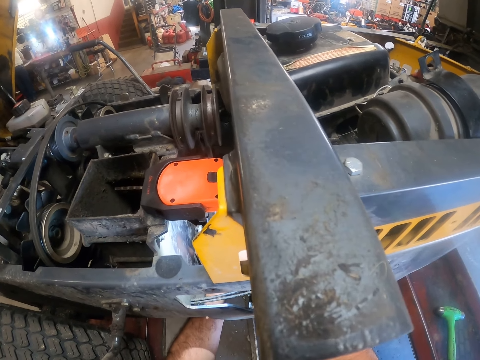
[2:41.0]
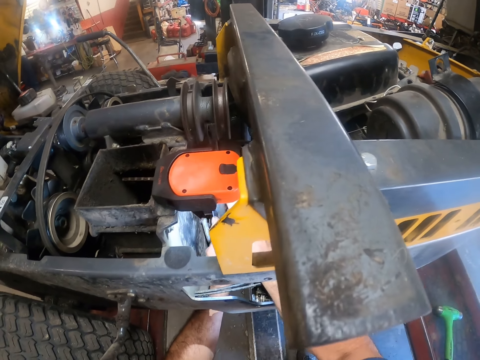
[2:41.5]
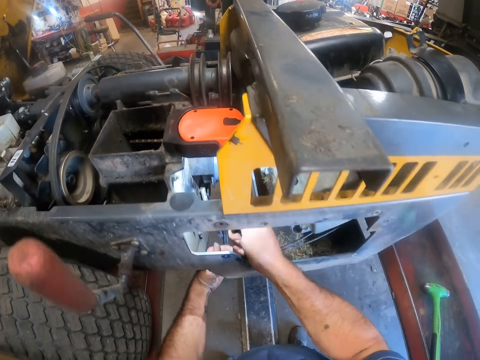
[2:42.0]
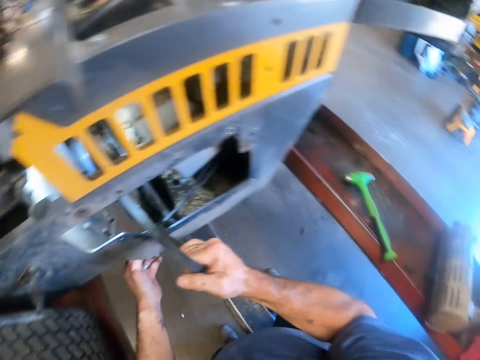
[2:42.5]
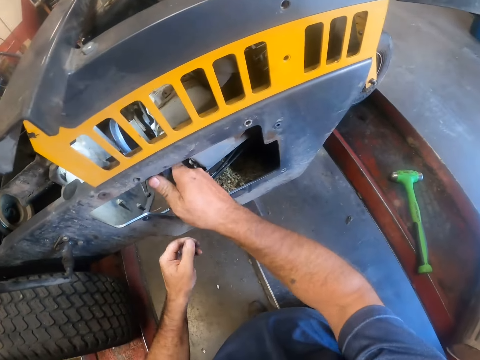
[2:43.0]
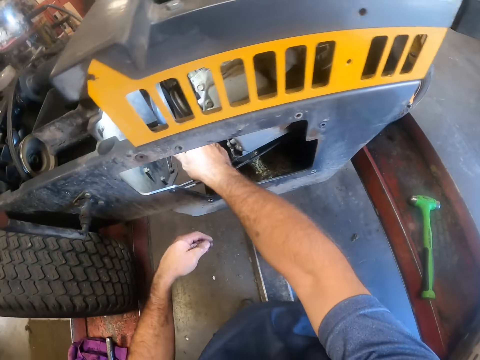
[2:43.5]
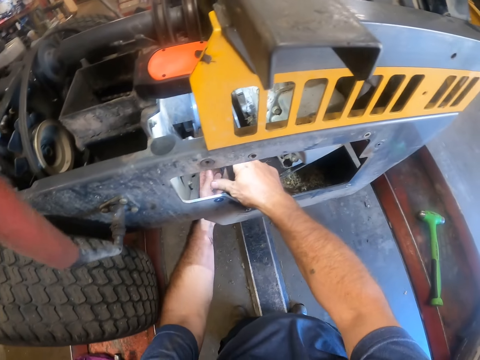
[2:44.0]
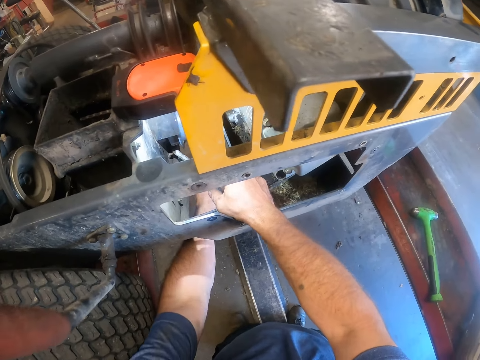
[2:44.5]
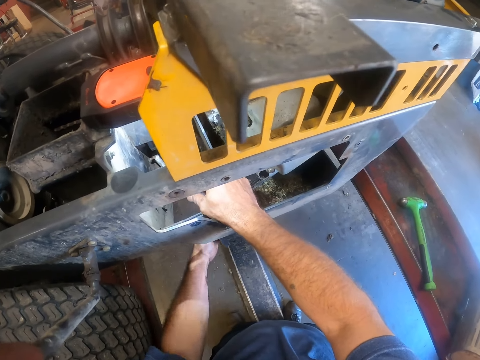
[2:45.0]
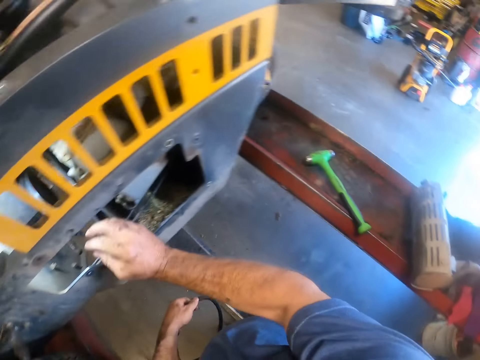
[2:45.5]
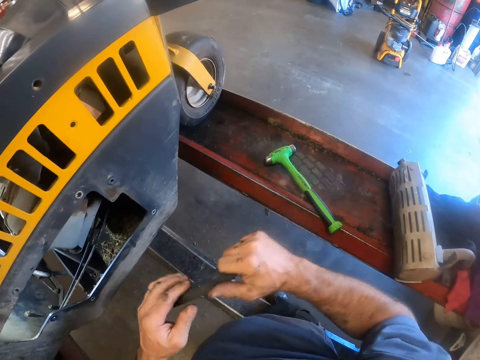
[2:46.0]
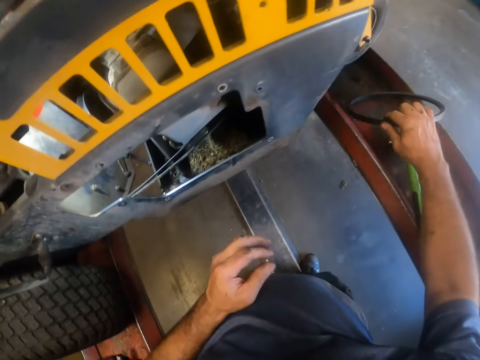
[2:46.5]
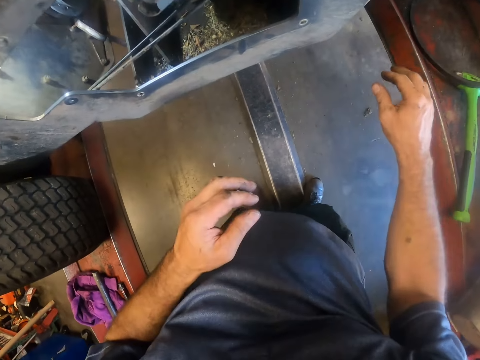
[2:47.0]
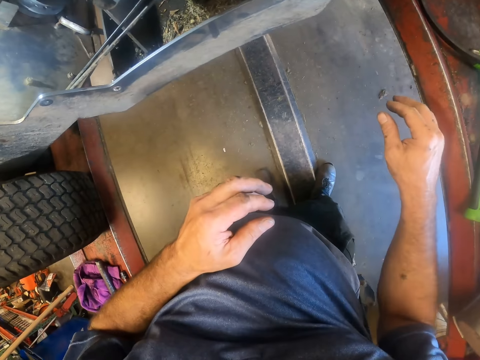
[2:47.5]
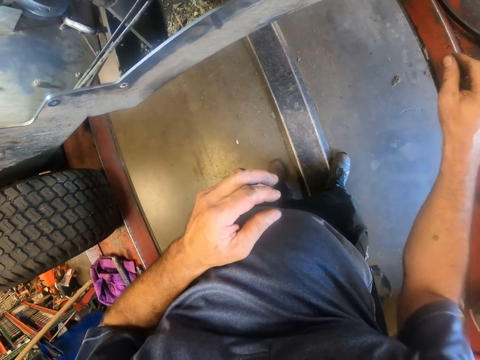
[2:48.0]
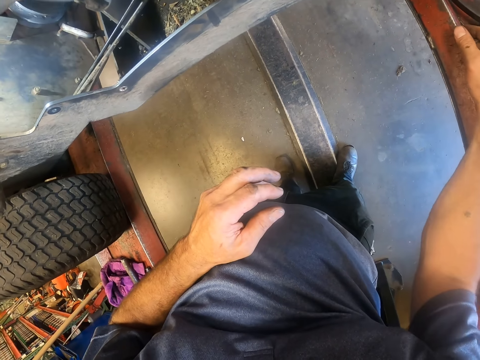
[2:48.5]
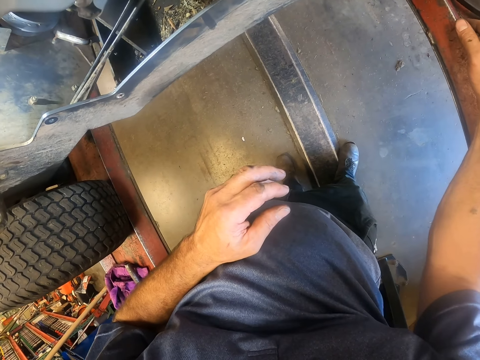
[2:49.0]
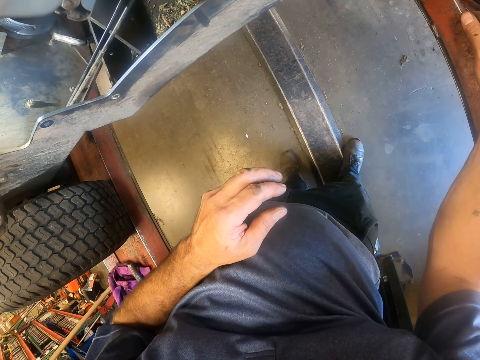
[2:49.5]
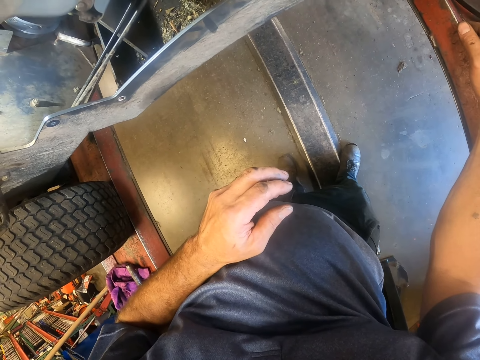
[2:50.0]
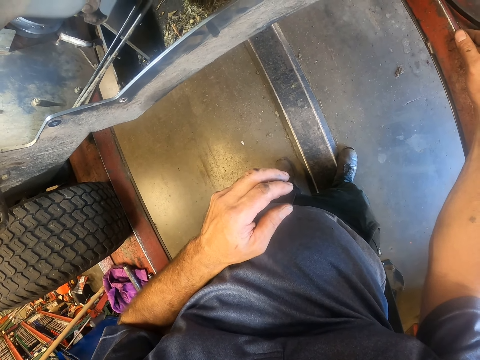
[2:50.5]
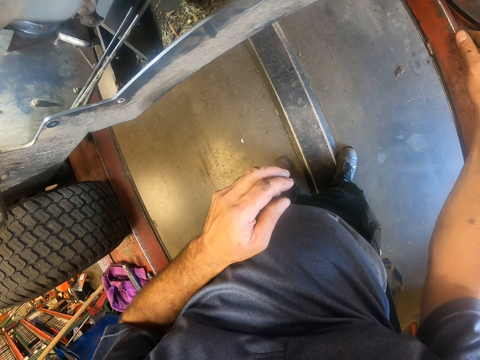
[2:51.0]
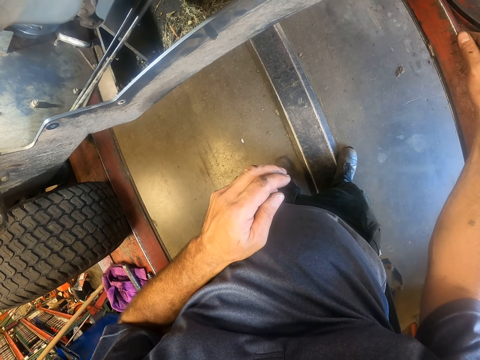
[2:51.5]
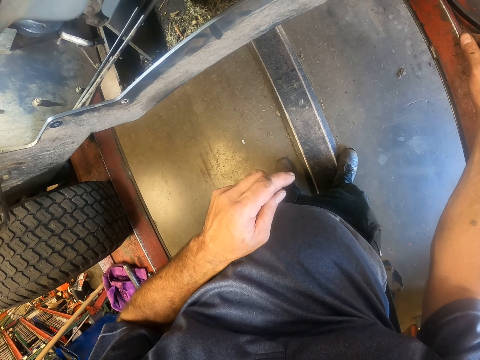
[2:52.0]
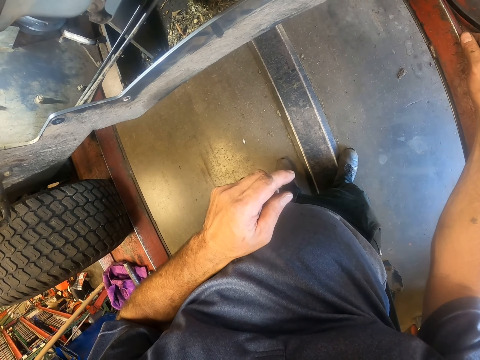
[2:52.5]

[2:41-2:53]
The camera wearer pulls the fan belt with his right hand. He takes out the fan belt with his left hand. He passes the fan belt to his right hand. He drops the fan belt on the hydraulic lift with his right hand. He looks at the lawn mower.

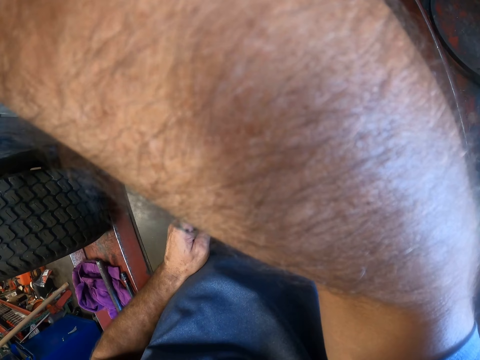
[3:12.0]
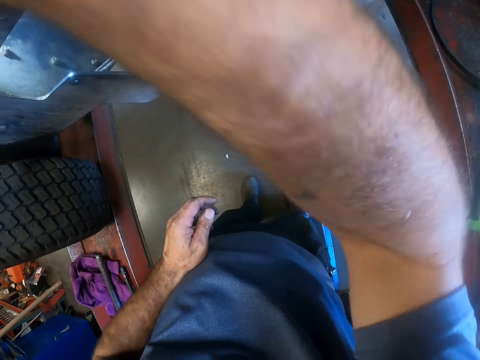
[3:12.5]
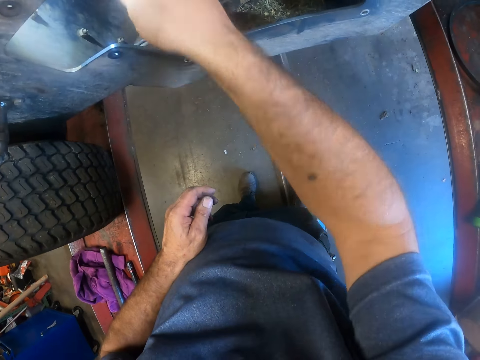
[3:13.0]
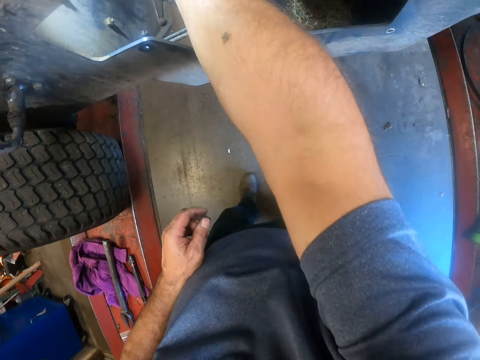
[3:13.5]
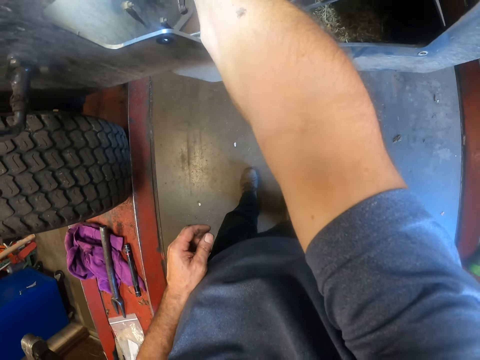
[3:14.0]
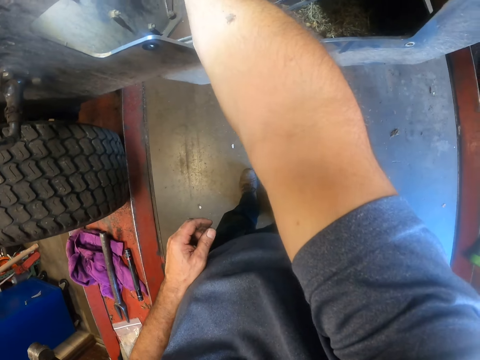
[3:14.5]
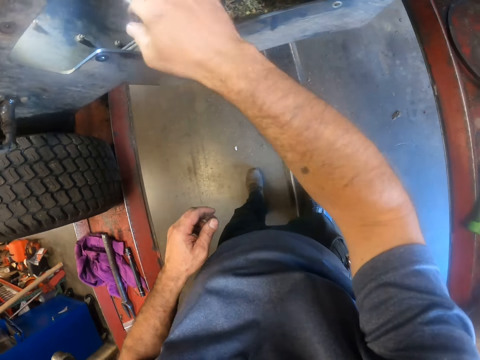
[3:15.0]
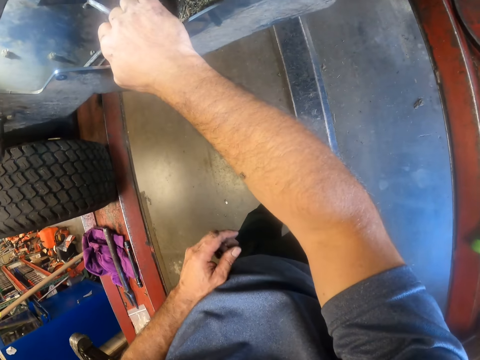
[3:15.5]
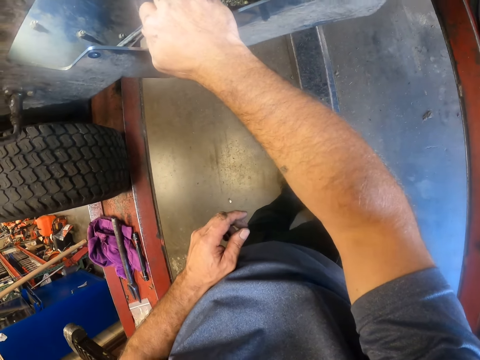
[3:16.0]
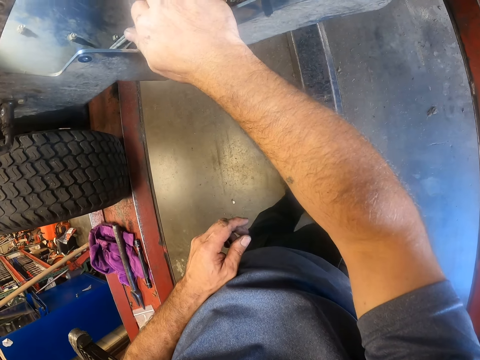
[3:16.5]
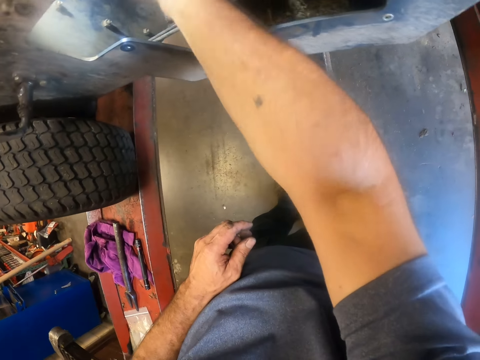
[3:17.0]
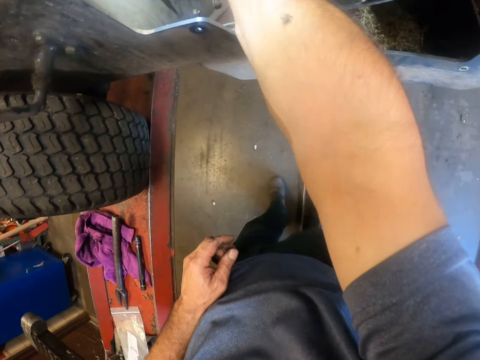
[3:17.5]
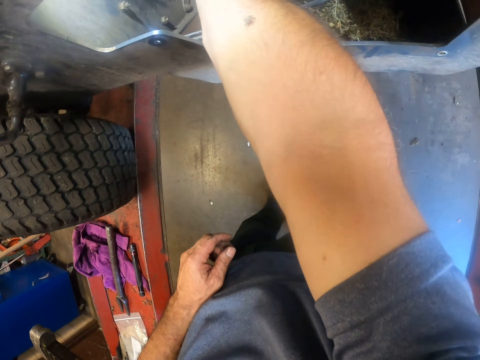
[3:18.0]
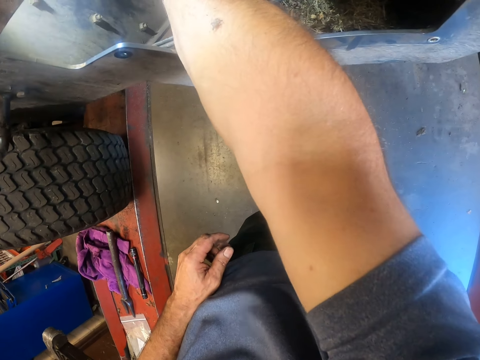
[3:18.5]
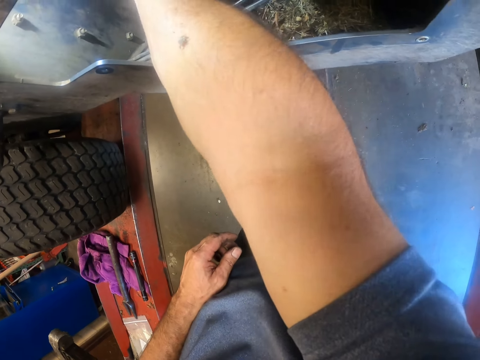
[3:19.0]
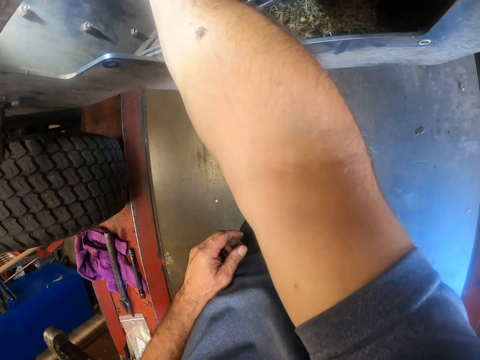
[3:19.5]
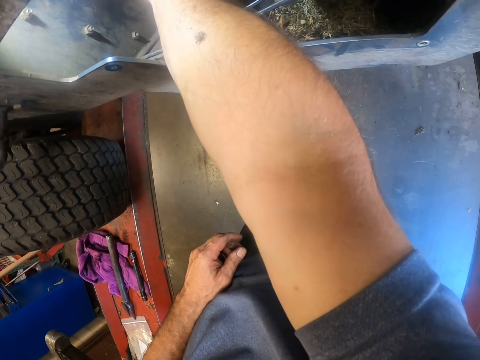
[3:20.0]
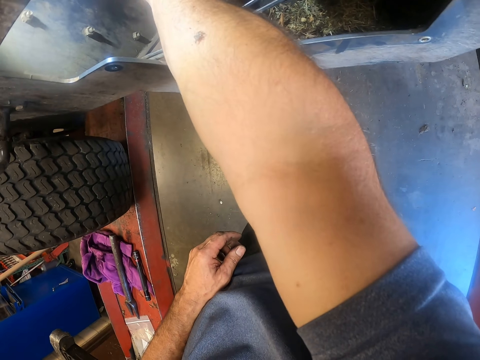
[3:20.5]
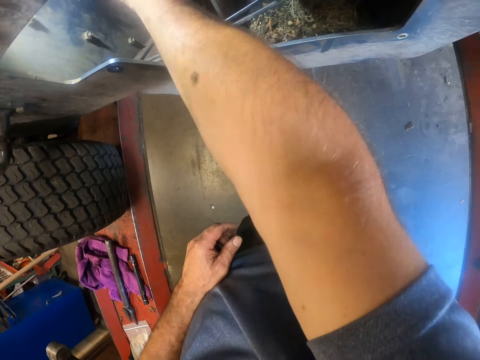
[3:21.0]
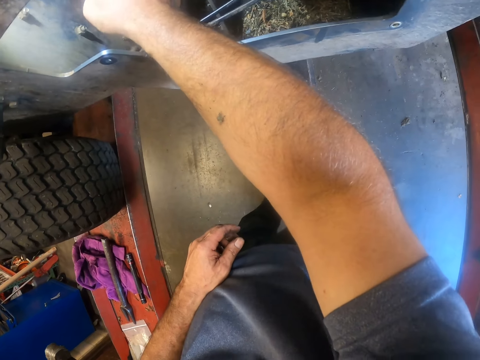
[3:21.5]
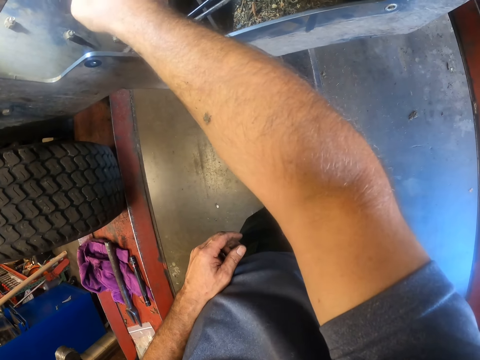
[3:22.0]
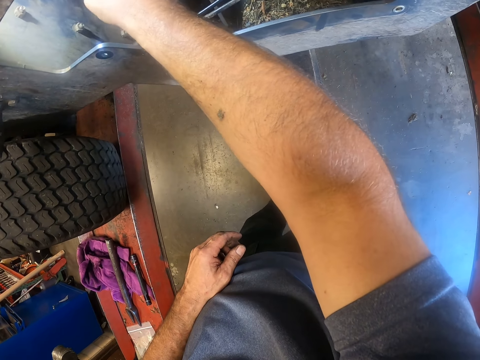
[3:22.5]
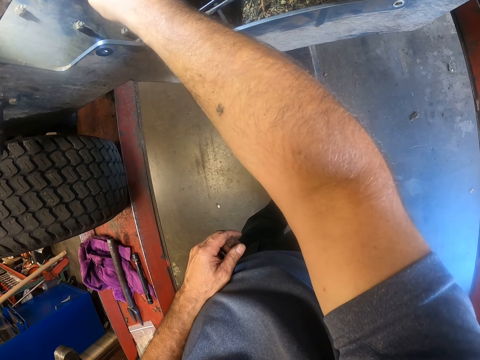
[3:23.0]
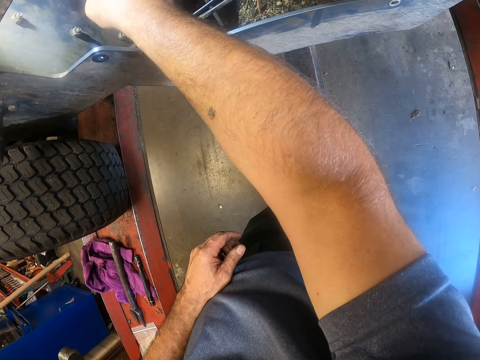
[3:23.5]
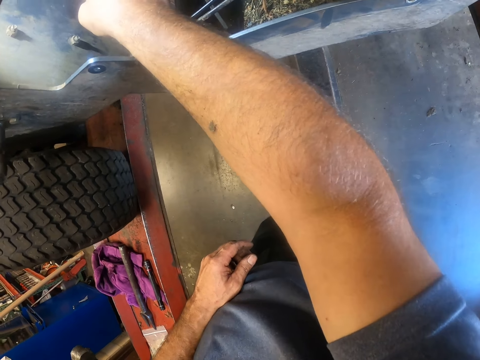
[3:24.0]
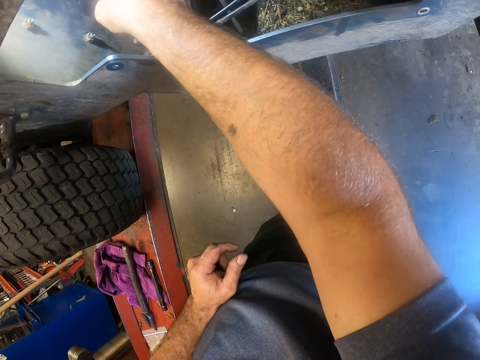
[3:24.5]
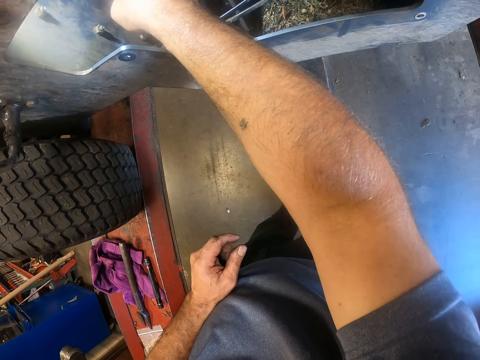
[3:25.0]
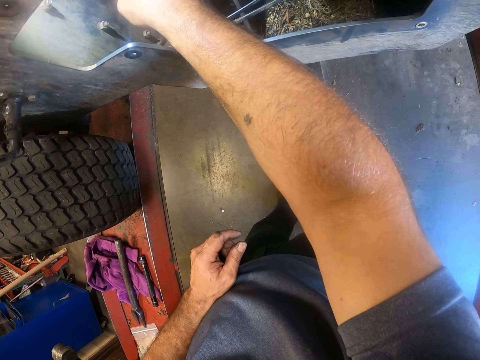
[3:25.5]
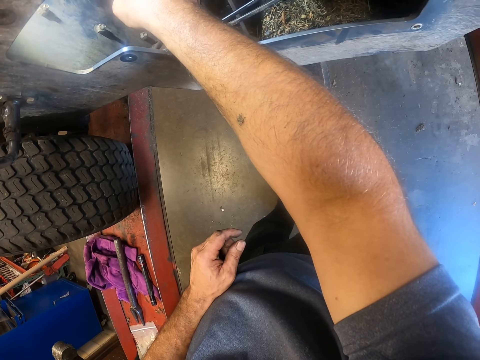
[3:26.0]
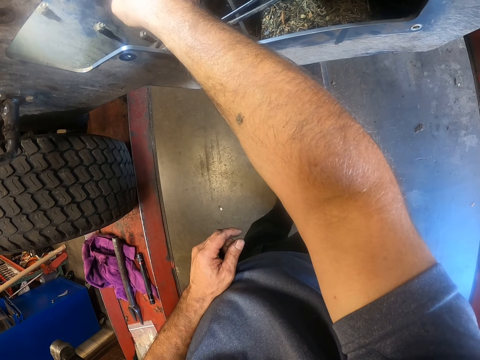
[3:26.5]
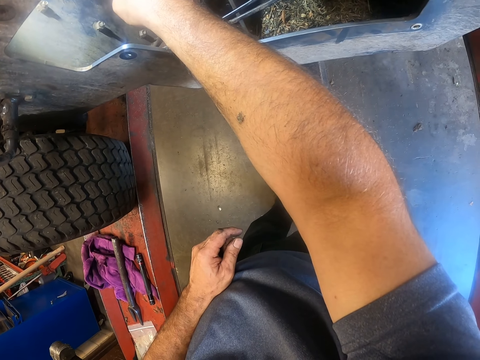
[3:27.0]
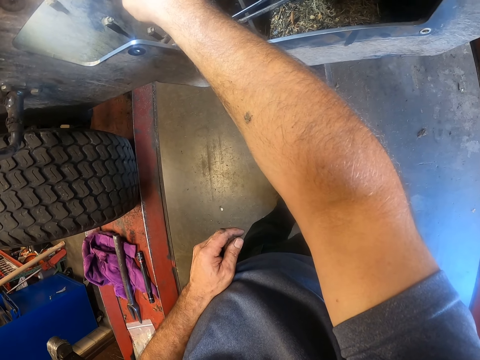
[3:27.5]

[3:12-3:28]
The camera wearer puts his right hand into the riding mower. He holds the lawn mower. He looks at the lawn mower.
